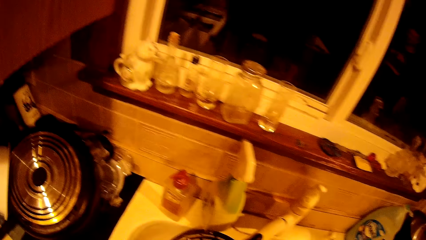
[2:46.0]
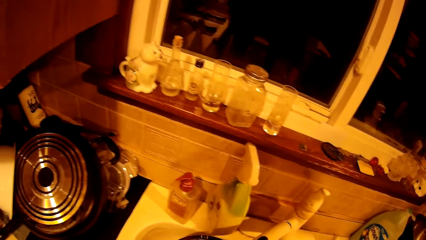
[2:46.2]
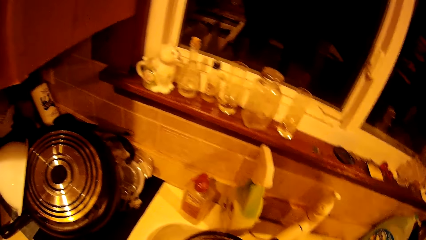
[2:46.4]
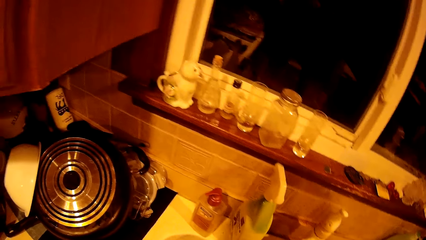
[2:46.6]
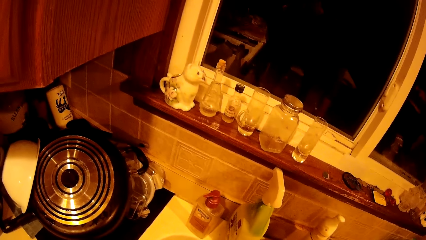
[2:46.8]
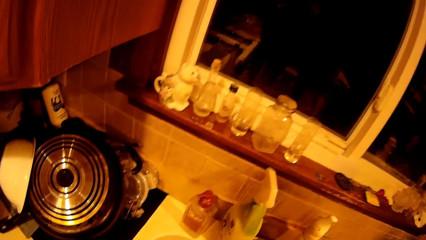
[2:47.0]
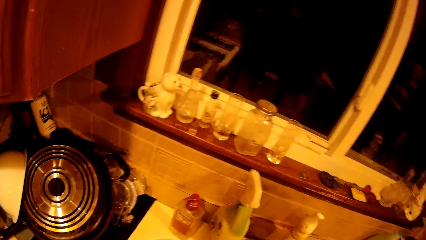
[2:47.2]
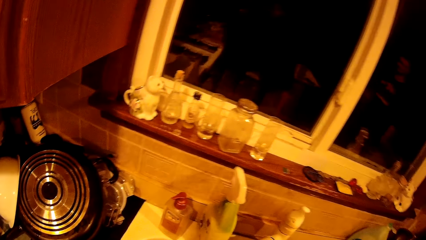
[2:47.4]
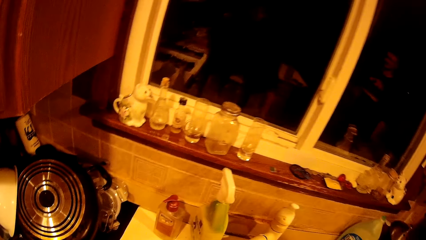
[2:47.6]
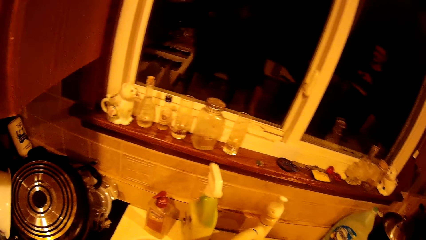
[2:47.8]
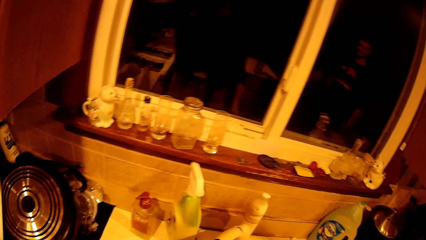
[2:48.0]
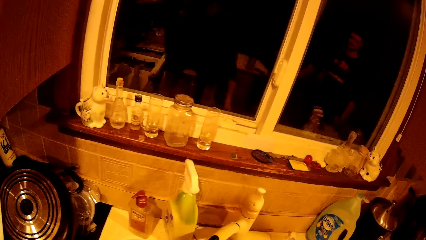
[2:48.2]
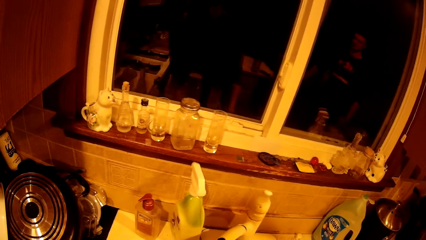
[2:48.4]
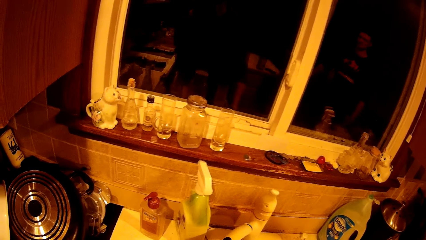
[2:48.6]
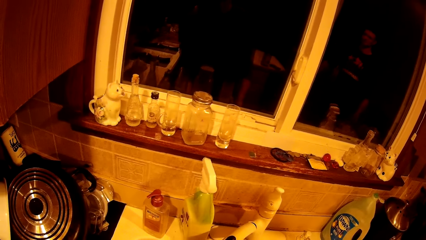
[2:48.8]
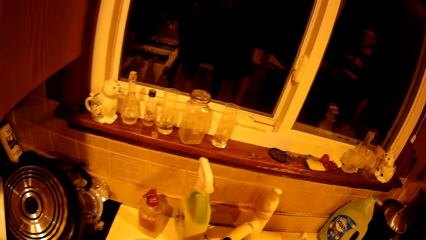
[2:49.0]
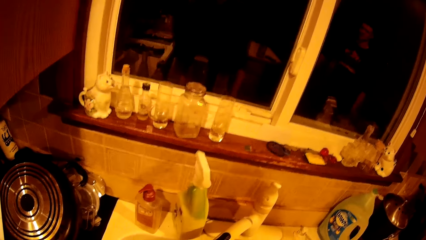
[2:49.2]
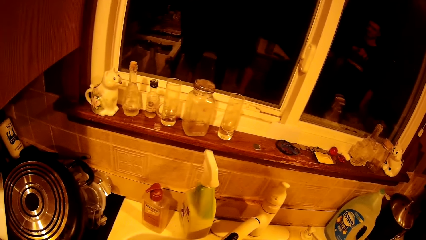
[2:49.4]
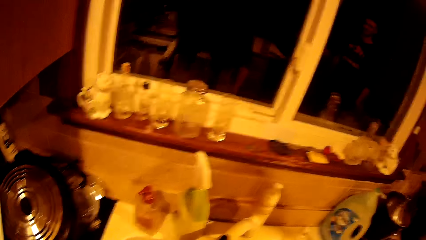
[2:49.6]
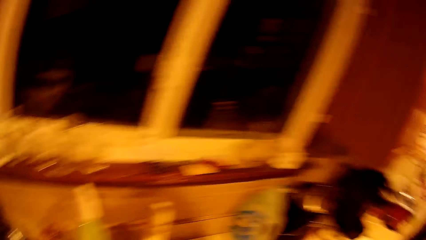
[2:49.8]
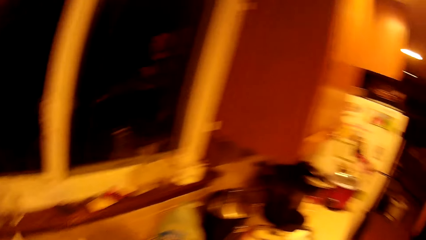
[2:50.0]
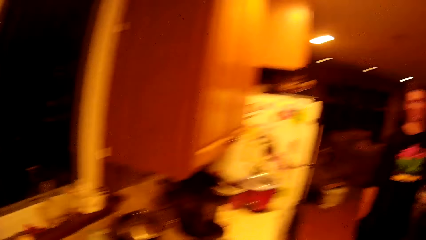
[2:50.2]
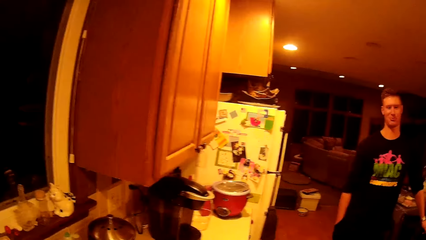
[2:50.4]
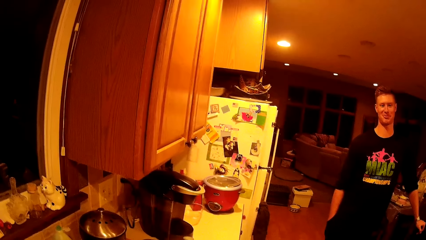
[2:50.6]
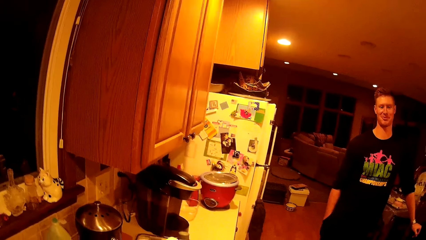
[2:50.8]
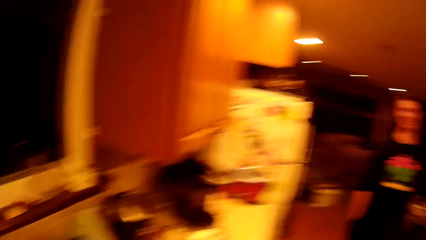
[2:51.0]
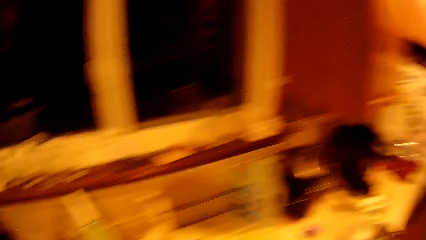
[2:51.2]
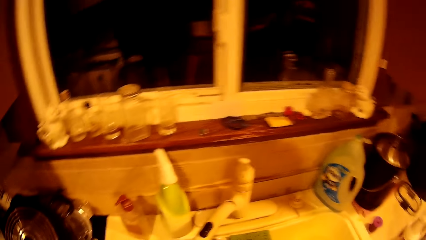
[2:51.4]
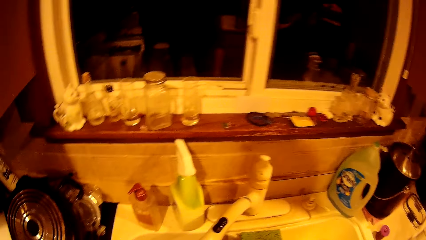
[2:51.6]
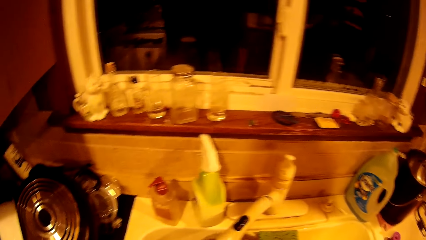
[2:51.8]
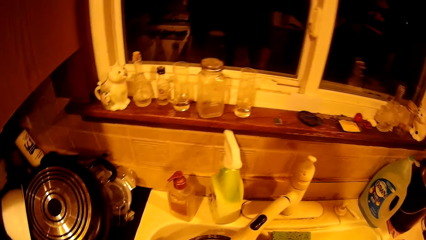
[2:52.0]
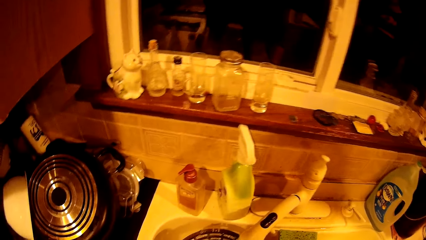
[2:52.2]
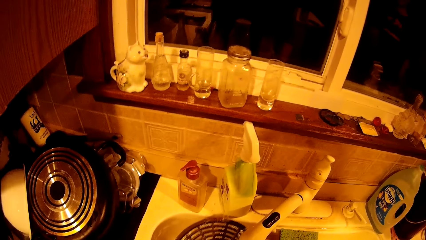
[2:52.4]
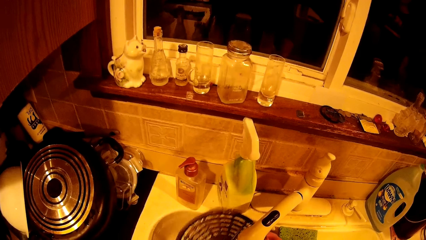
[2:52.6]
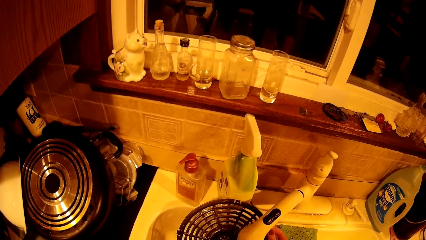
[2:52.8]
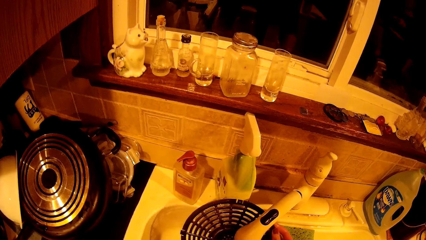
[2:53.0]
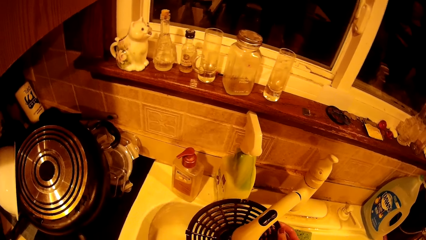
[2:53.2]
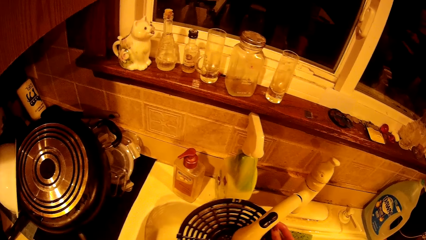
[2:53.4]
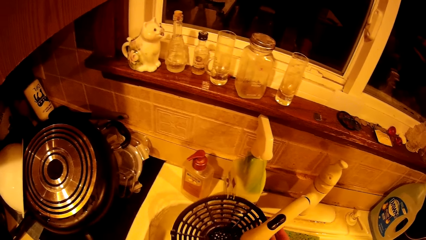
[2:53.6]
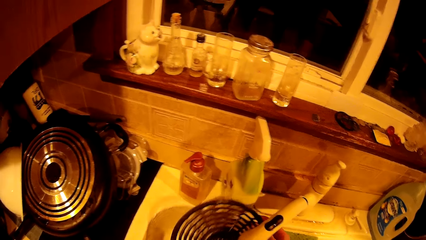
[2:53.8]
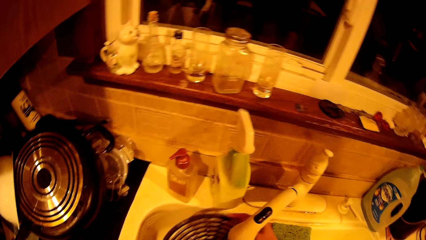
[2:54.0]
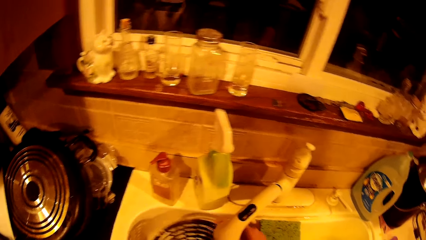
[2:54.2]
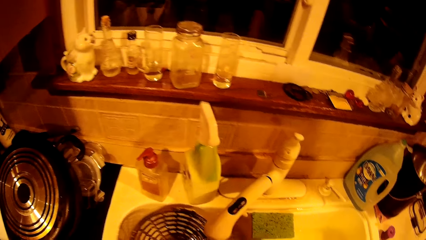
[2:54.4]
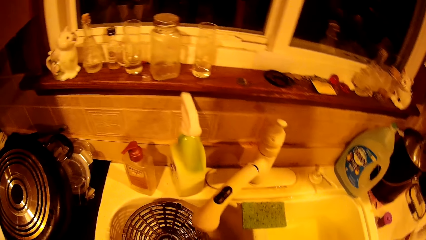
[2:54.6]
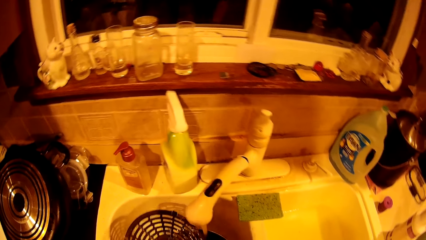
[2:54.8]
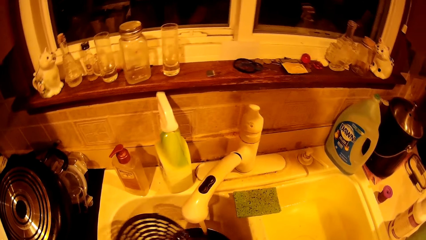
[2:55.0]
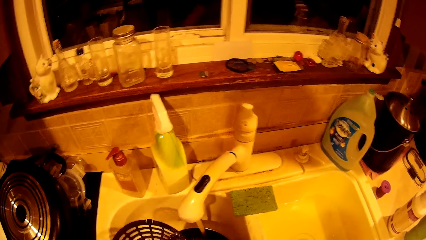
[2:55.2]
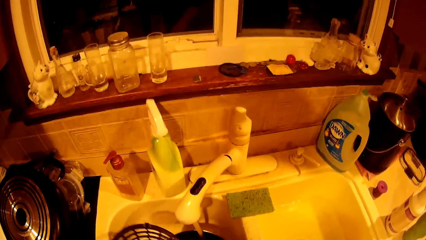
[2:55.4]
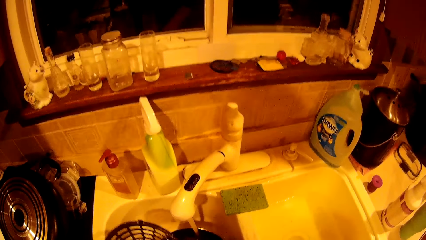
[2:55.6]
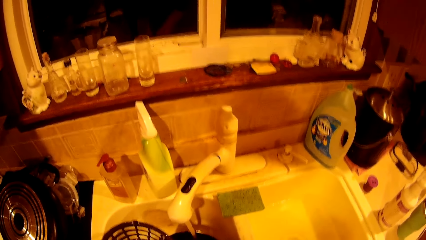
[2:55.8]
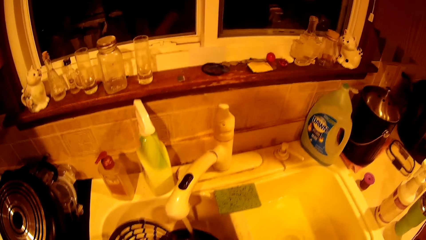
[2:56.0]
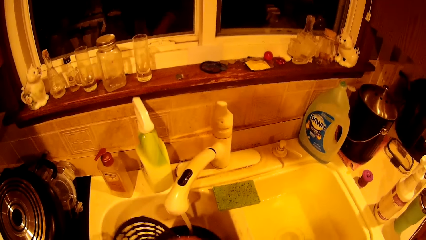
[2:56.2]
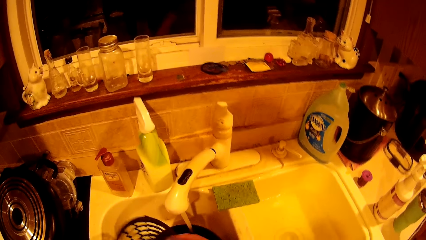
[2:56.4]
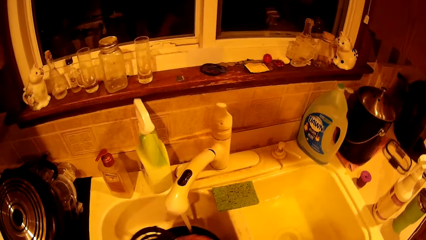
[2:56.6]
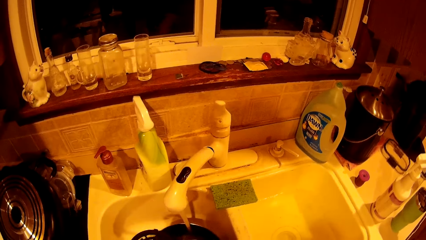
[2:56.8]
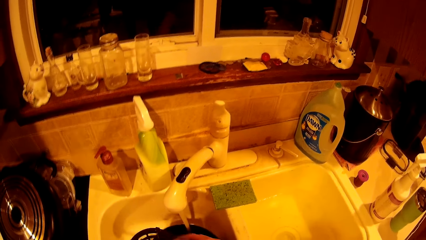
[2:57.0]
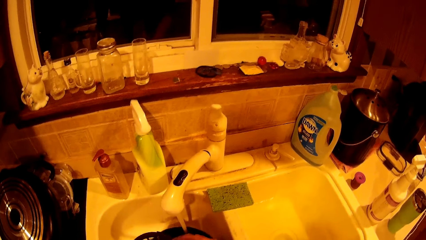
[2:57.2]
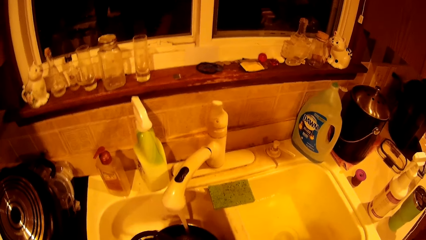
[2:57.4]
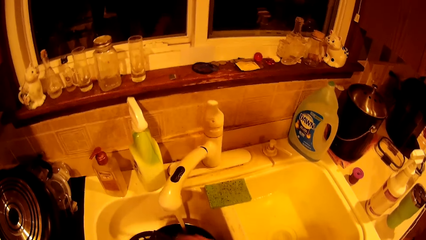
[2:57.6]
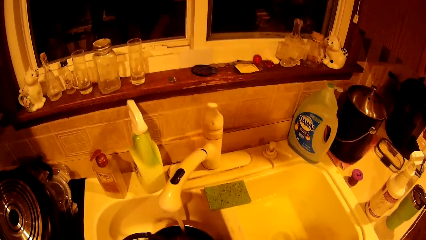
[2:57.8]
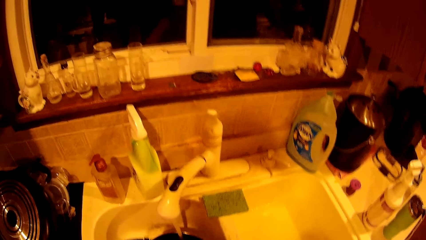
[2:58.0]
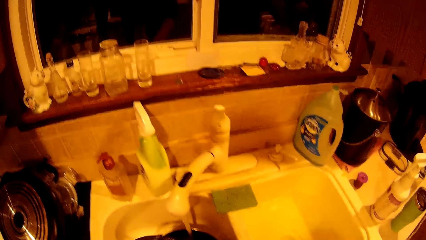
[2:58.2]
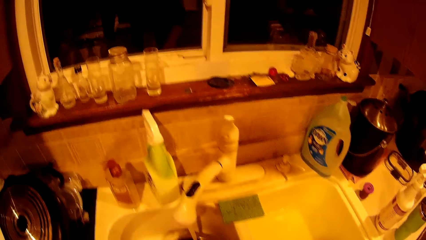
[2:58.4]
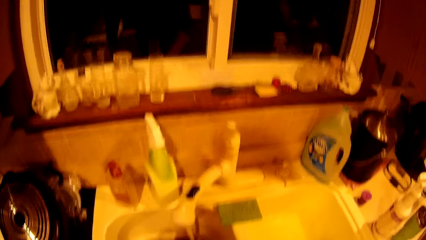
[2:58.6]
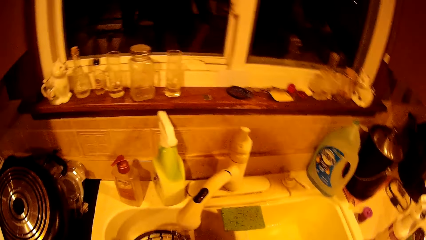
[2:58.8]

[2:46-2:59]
The camera wearer rinses the splatter guard under the tap with both hands.

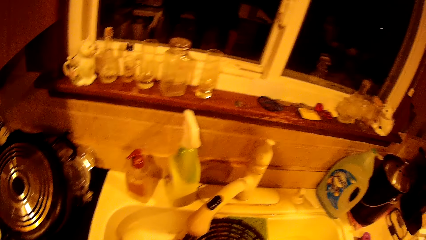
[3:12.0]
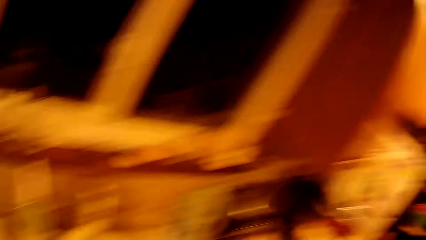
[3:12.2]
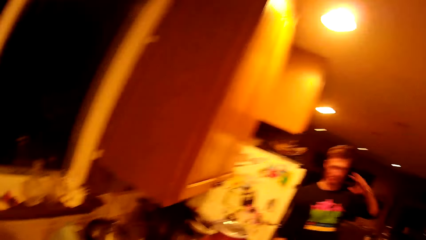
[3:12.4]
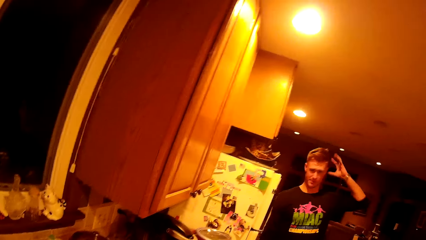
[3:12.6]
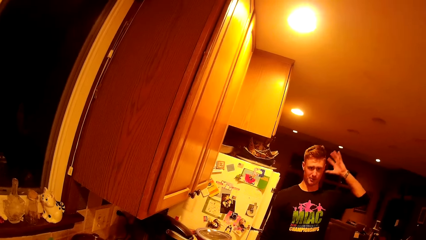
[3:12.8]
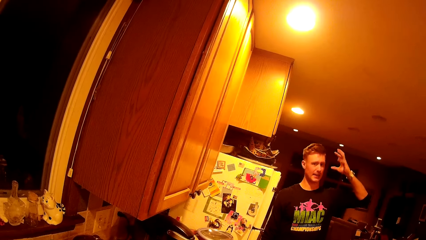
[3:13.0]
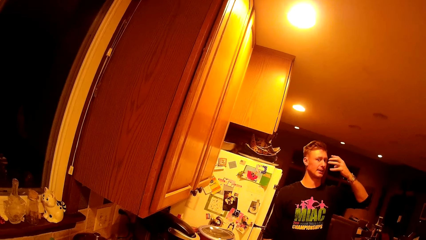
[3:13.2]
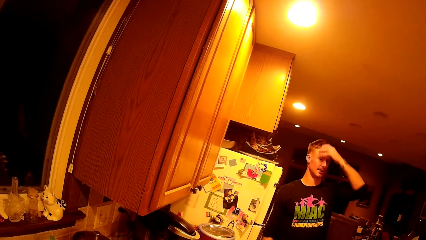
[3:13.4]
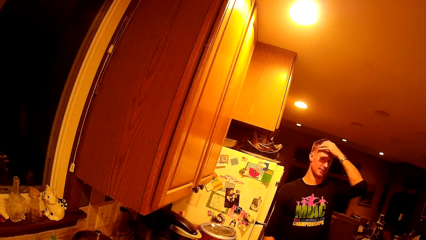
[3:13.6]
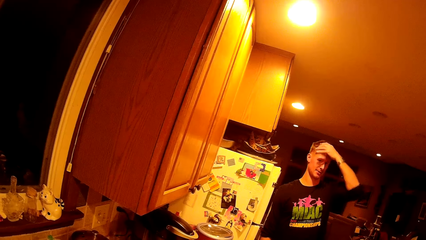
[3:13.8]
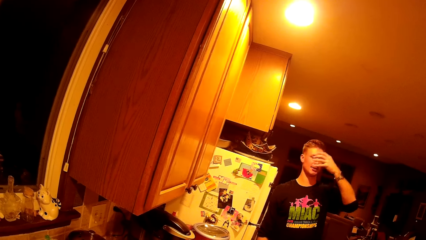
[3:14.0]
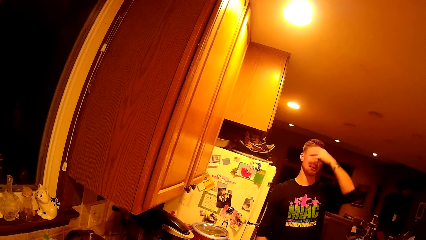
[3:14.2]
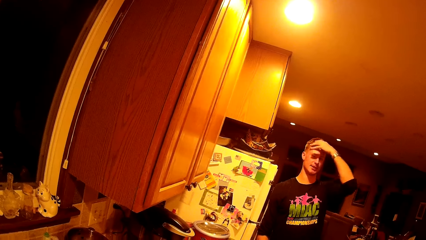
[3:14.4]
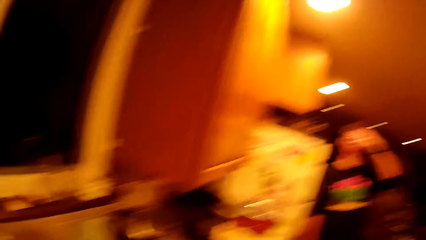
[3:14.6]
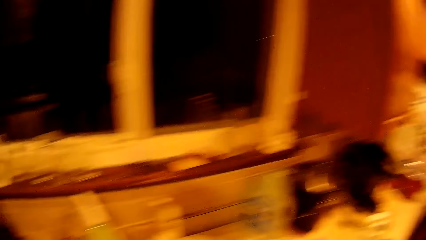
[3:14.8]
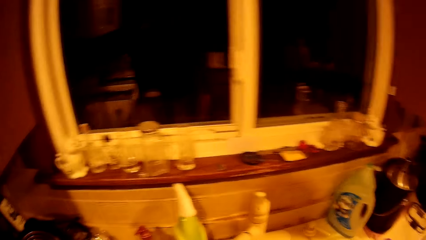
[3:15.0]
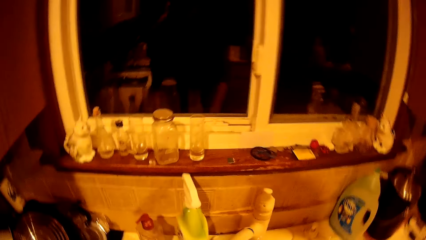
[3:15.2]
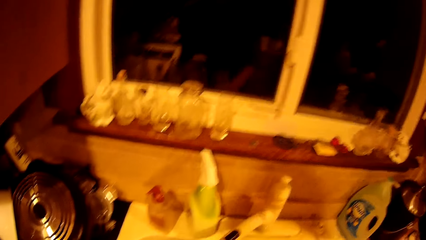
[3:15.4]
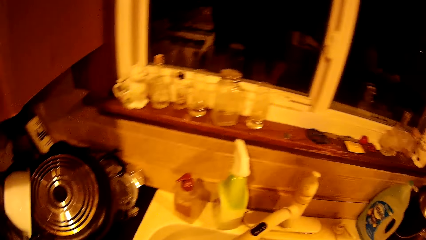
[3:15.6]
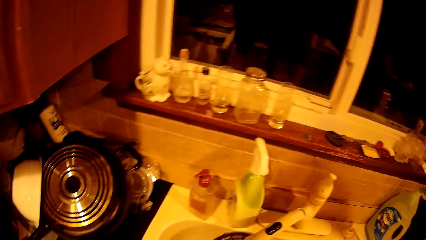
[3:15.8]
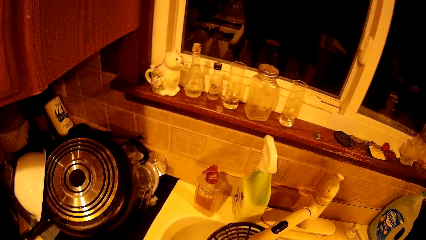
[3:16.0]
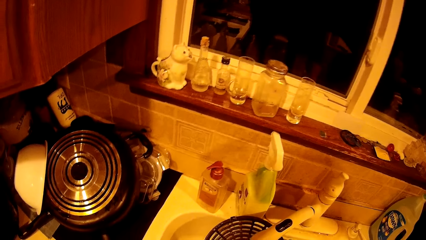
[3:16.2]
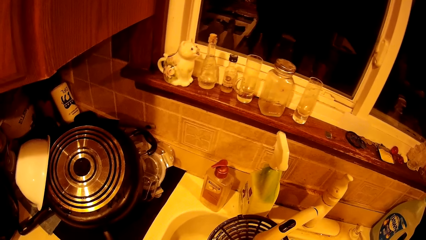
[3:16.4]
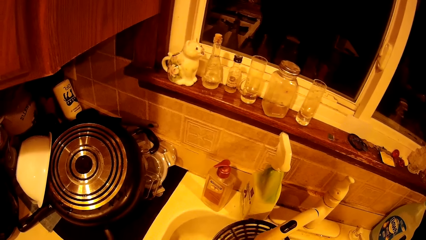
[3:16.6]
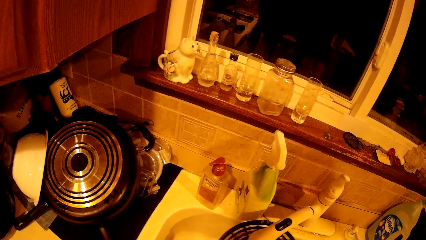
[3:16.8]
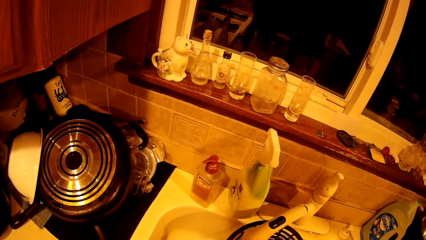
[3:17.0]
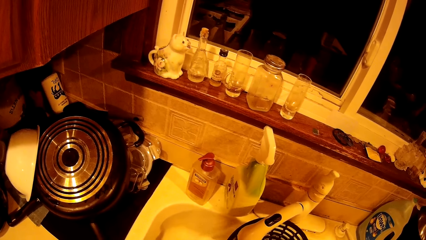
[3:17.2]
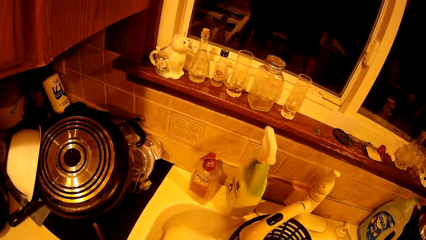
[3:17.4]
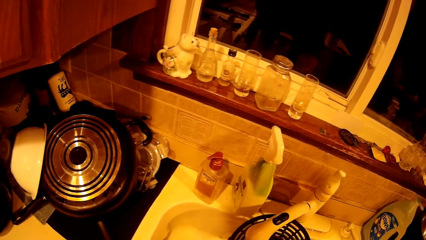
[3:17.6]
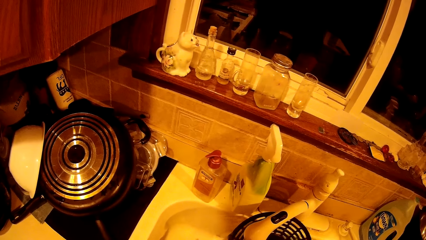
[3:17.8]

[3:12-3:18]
A person moves his hand.
